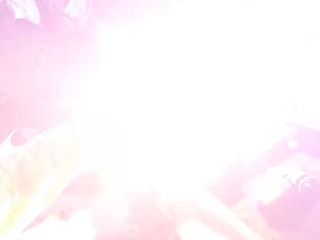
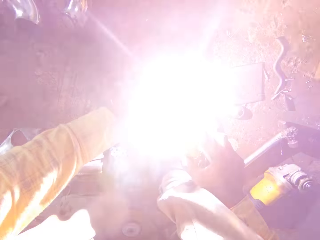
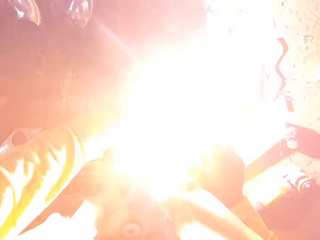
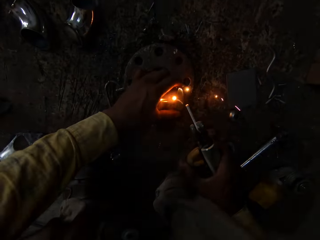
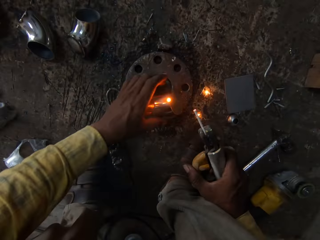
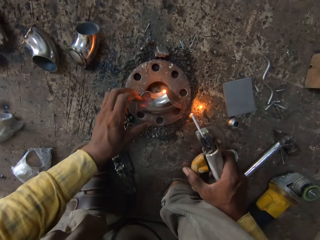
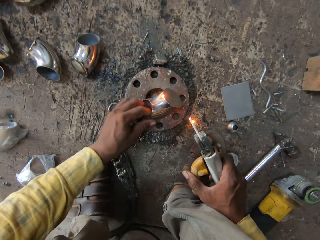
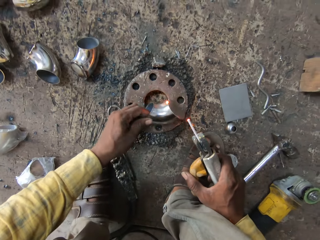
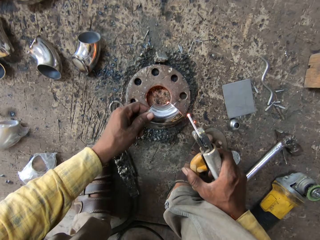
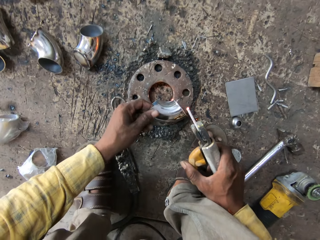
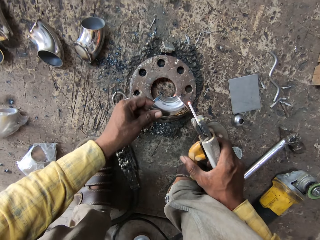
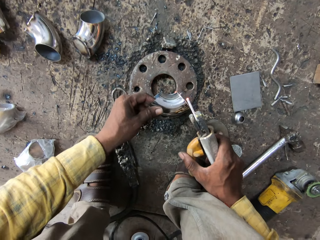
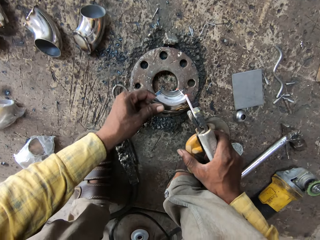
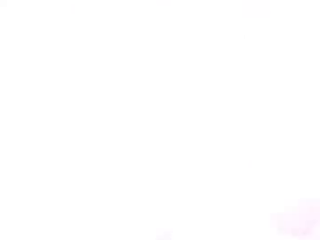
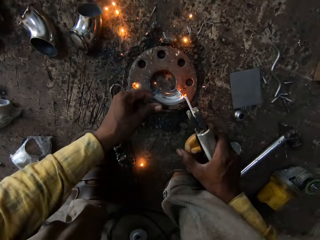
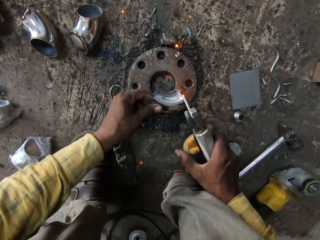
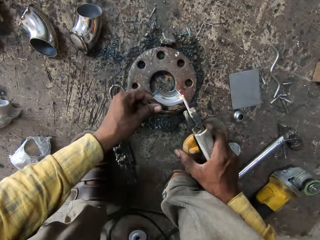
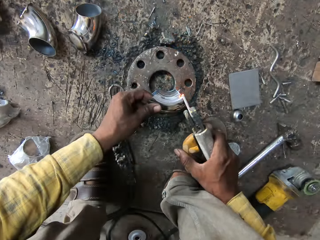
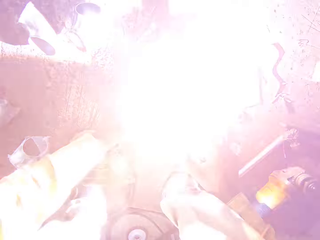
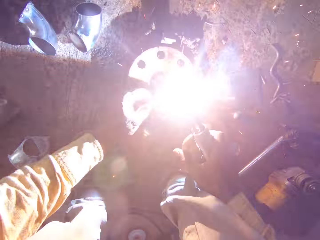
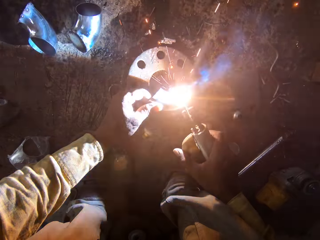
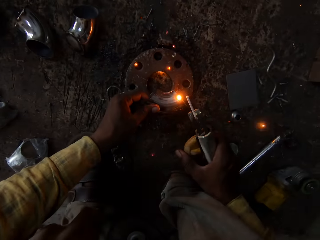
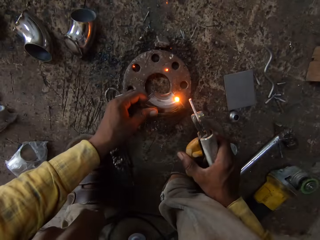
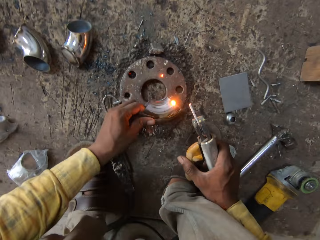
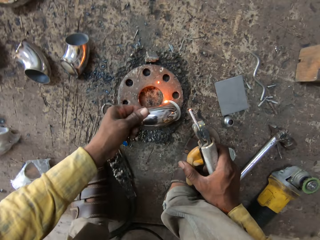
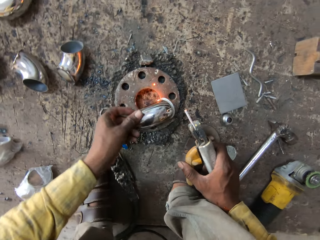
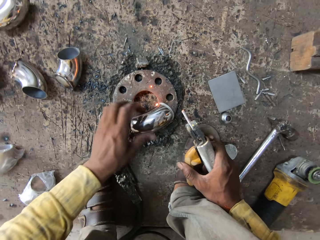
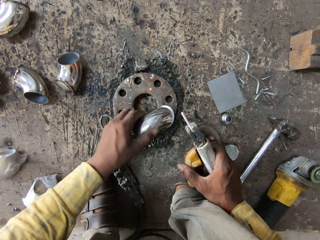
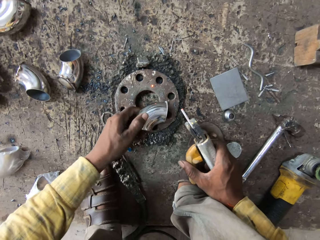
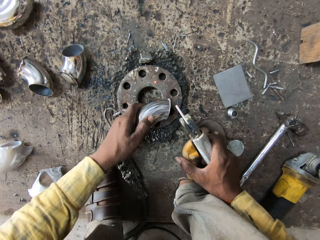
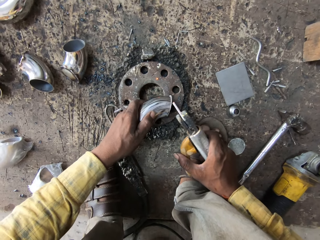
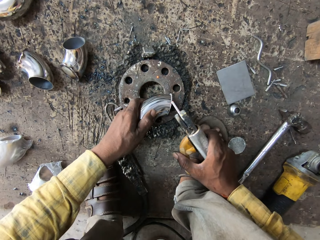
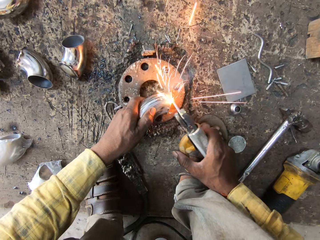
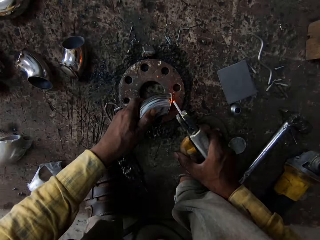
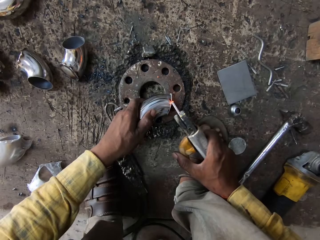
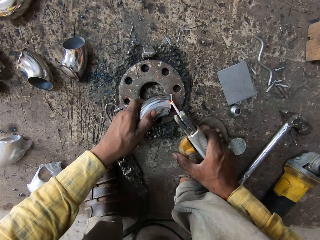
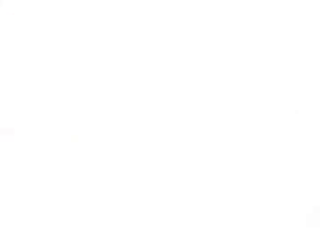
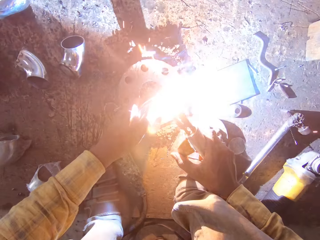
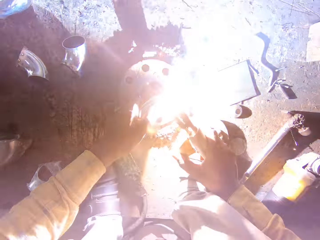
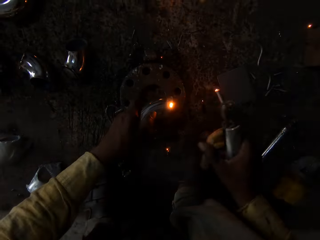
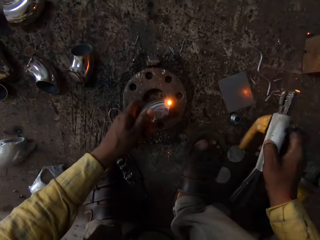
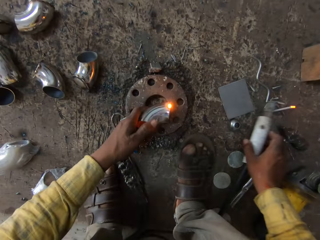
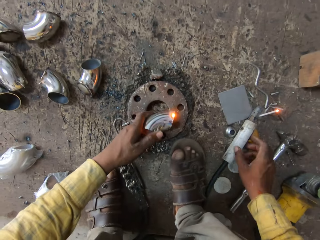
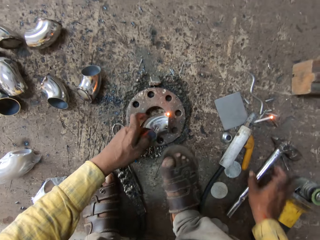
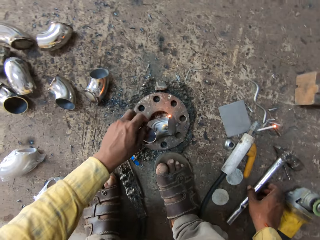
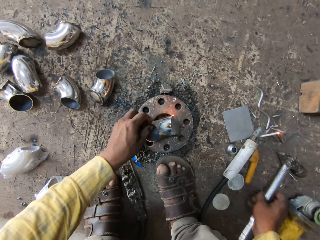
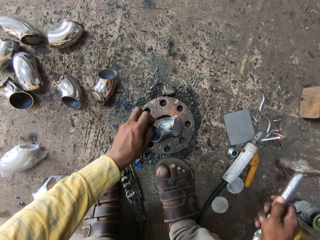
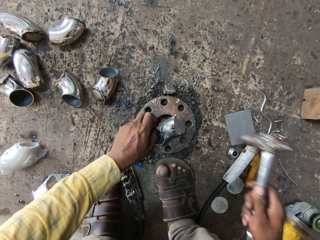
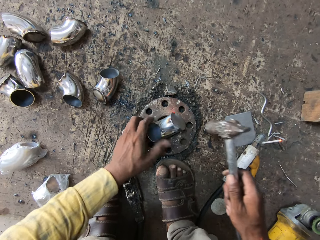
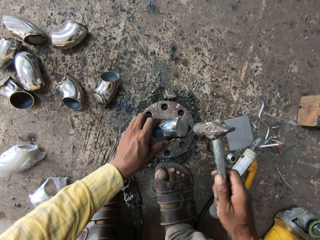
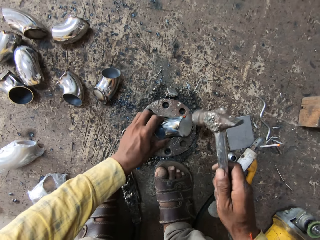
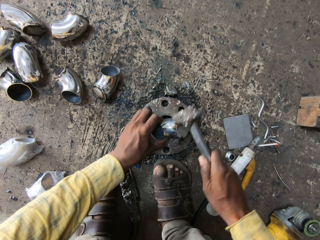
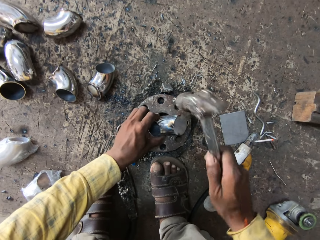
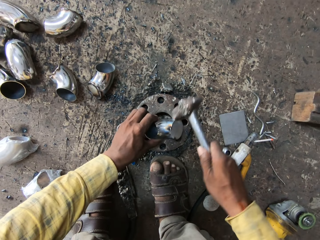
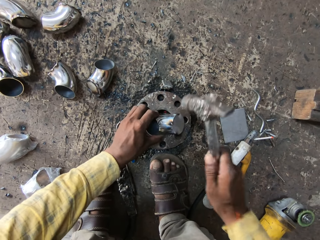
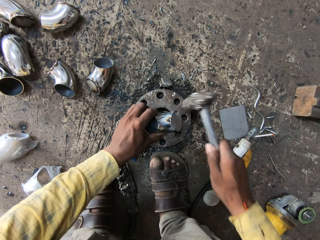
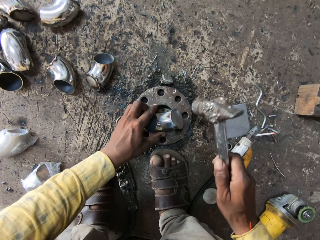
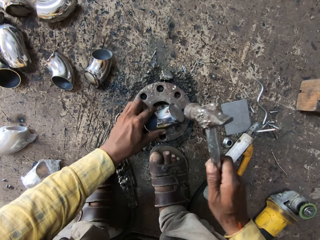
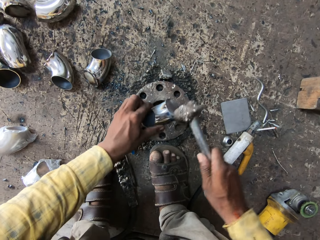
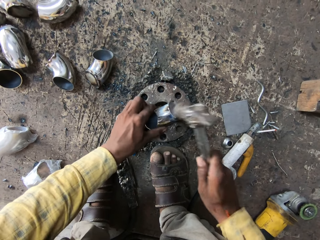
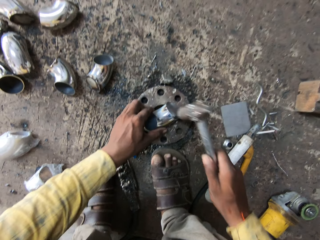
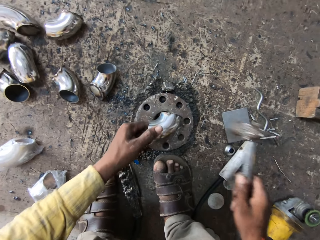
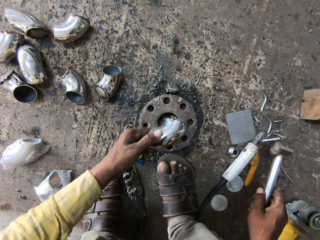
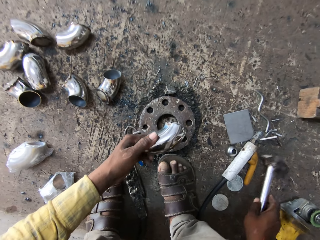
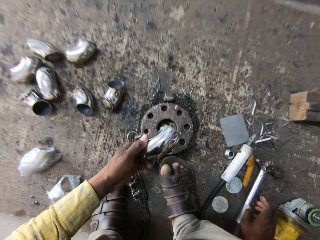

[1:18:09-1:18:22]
The camera wearer welds the piece of metal. He puts the welding machine gun on the floor. He picks up the hammer on the floor with his right hand. He hits the aluminum with the hammer.

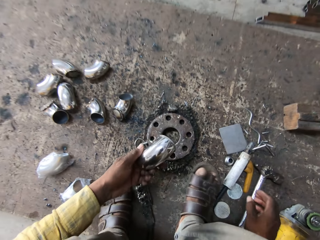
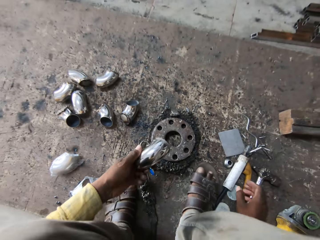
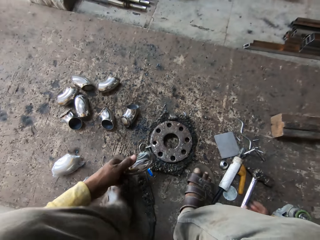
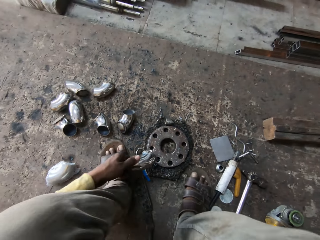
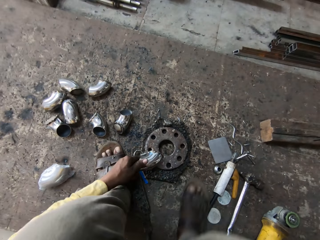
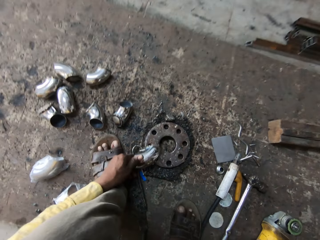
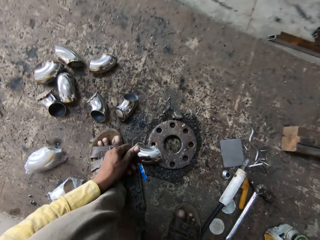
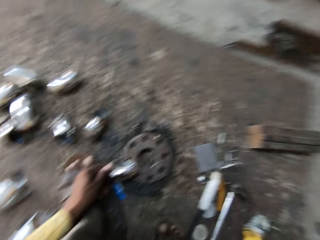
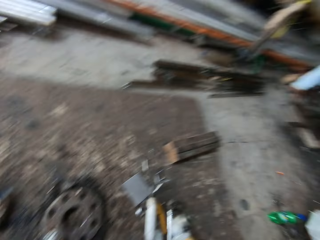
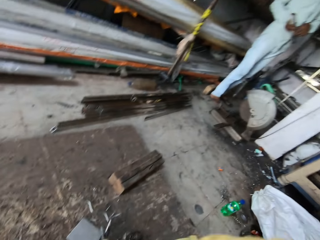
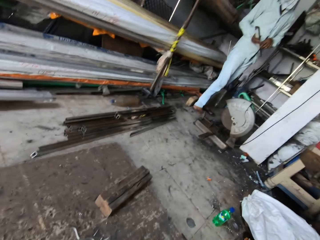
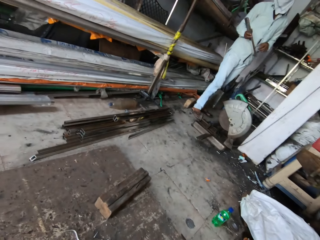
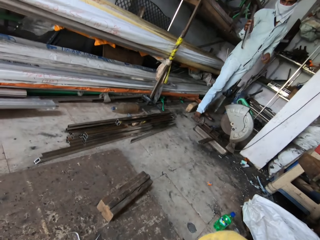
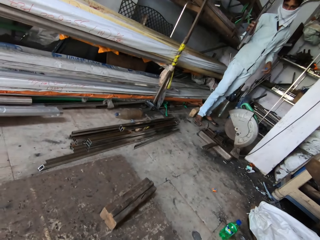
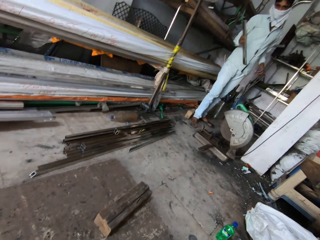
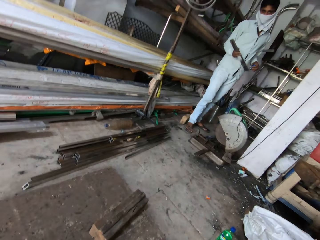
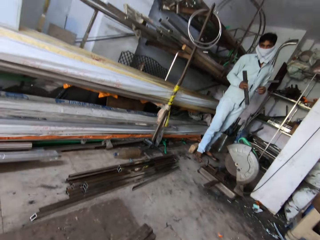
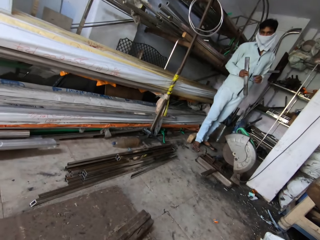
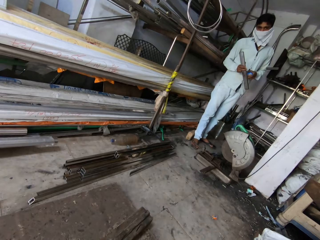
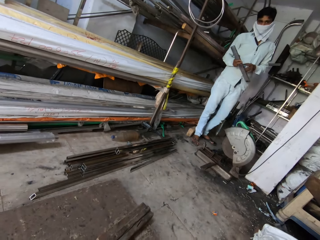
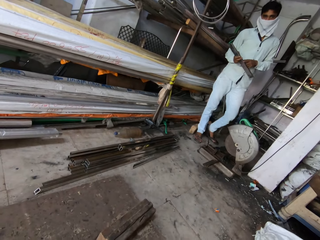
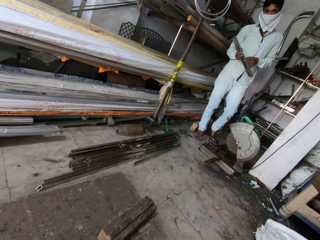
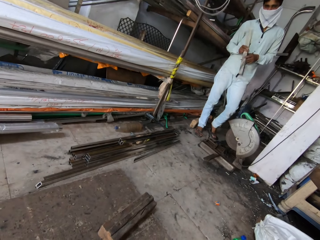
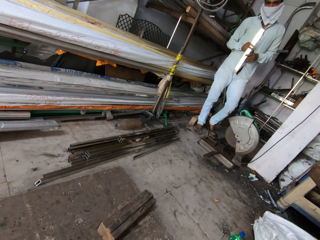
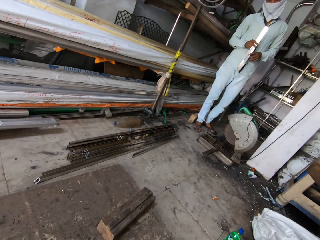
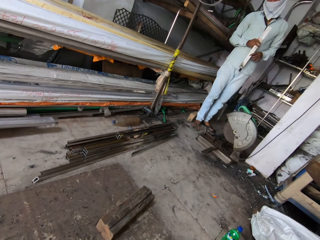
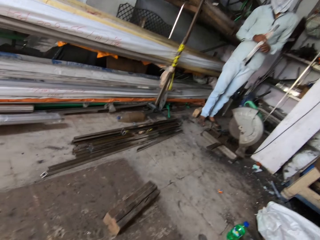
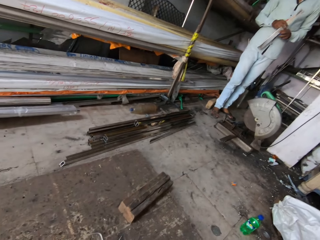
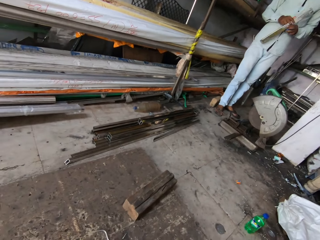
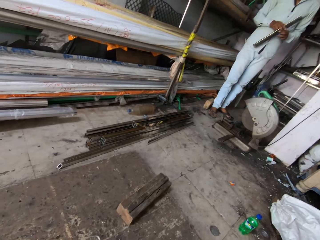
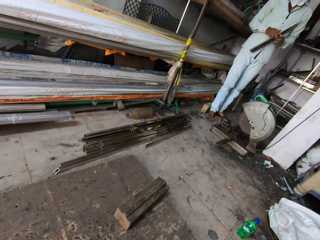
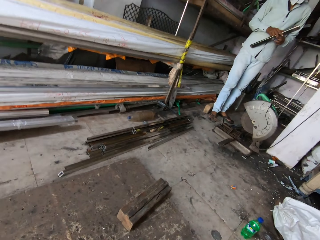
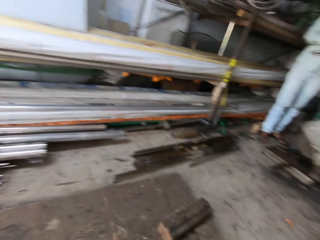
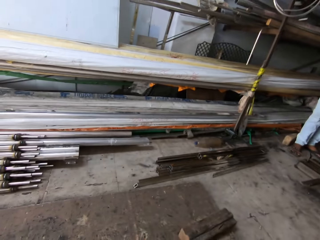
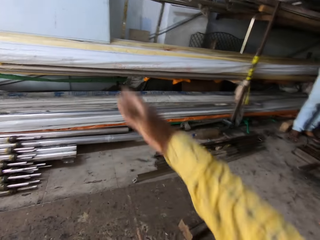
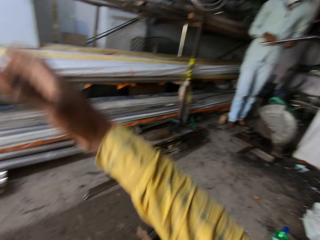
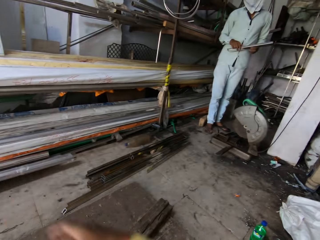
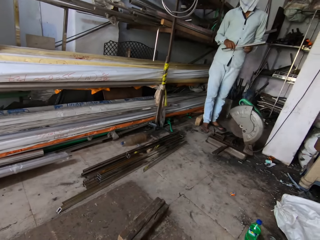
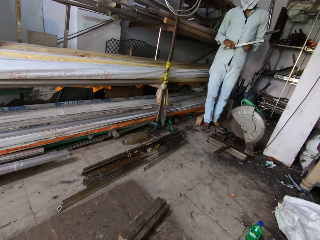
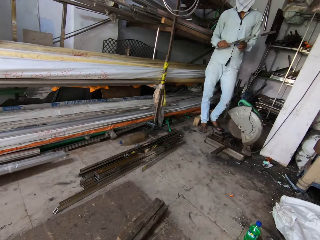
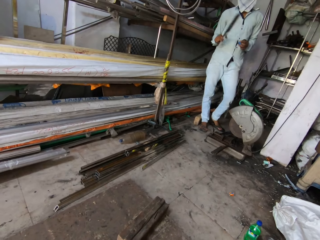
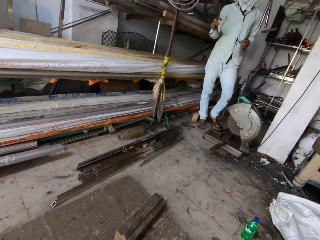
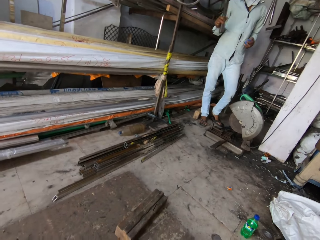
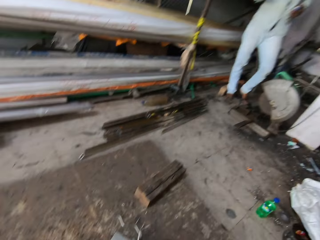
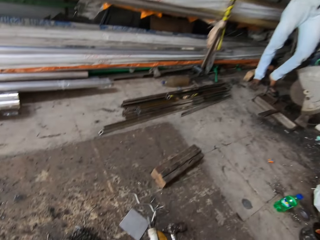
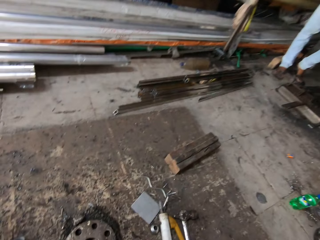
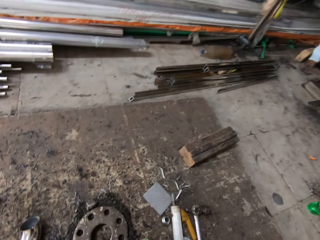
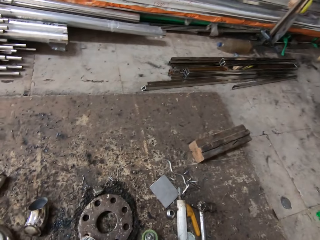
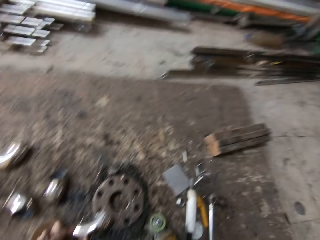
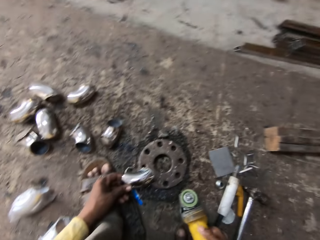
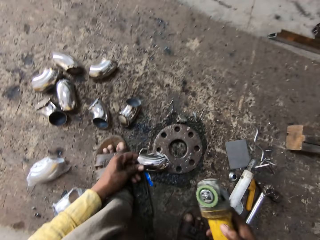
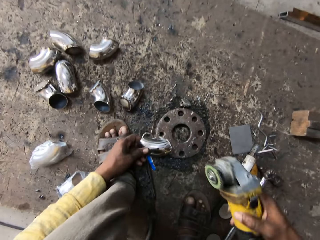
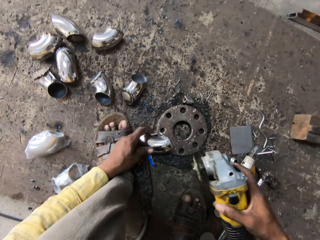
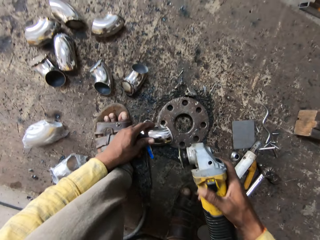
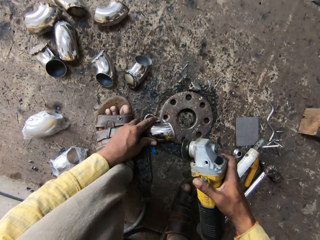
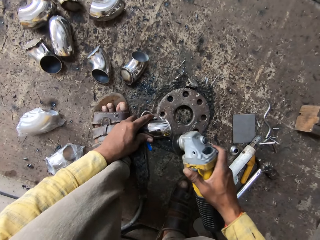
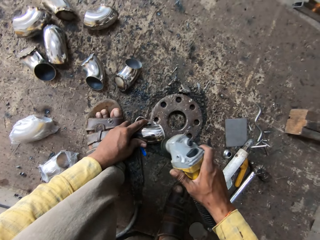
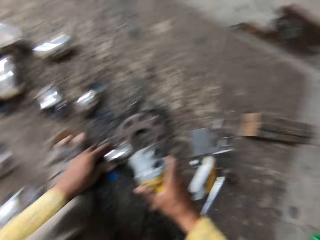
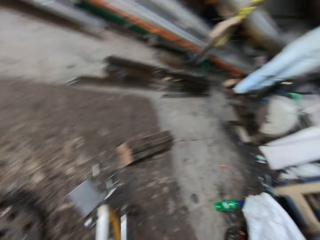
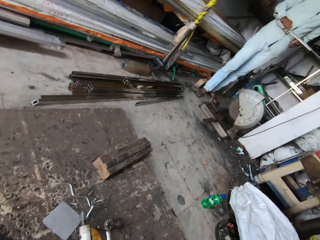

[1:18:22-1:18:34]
The camera wearer puts the hammer on the floor. A person converses with the camera wearer. The camera wearer picks up the grinder on the floor.
